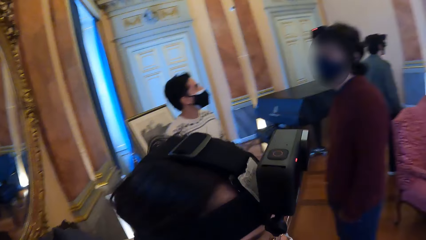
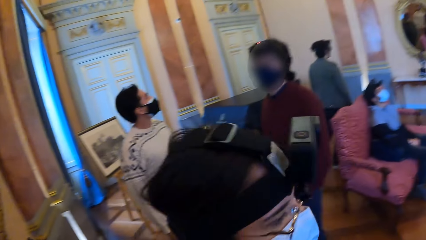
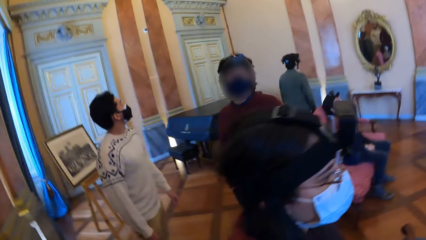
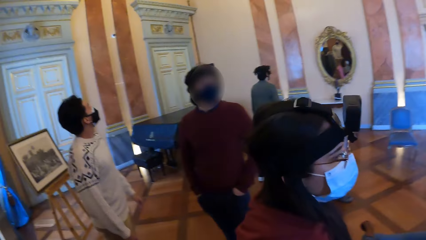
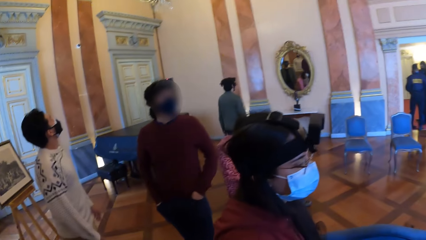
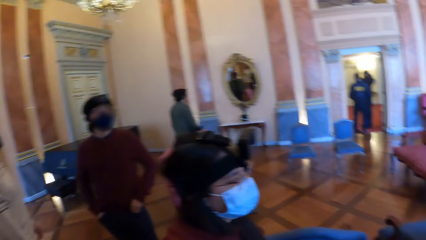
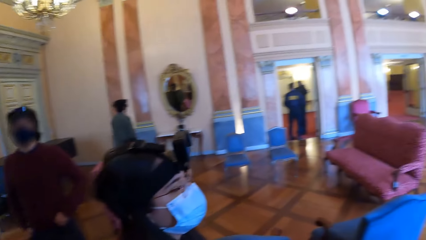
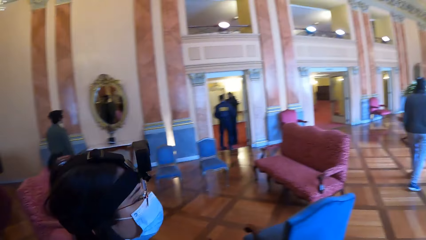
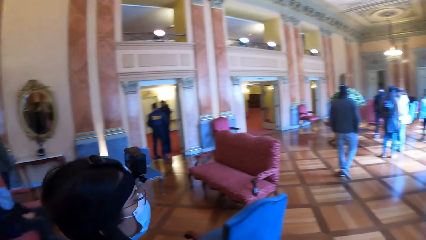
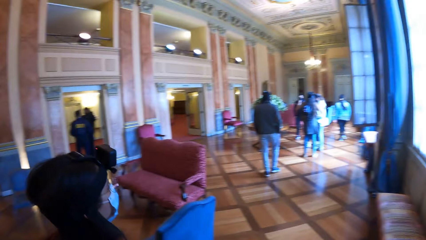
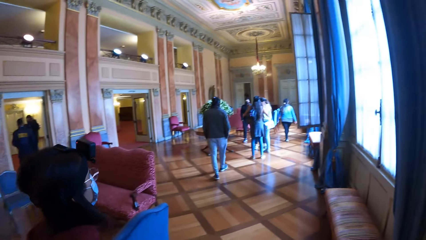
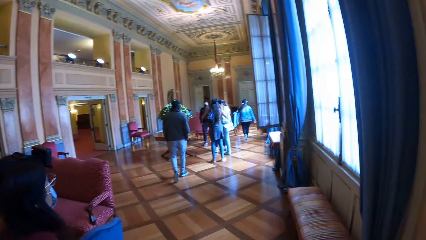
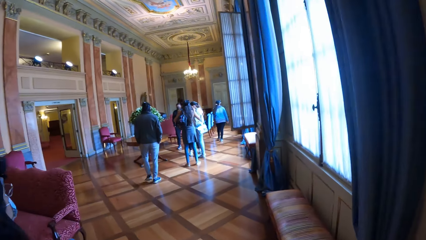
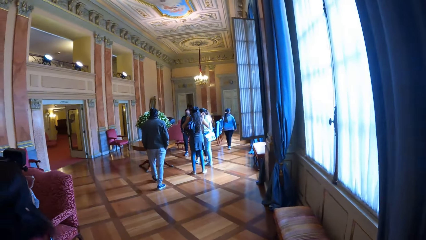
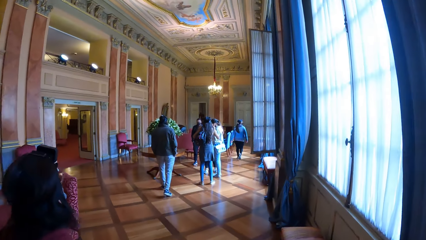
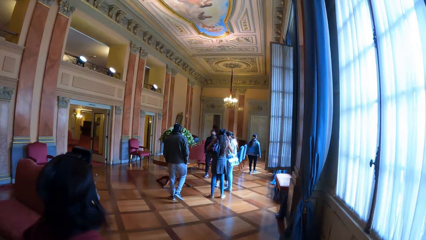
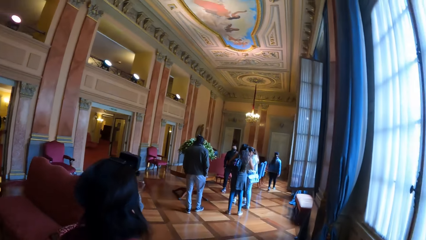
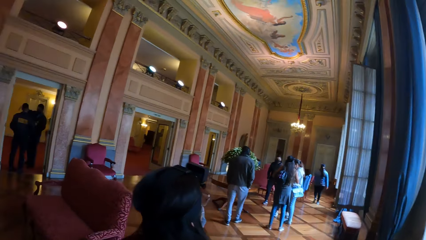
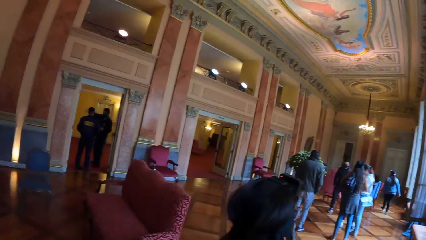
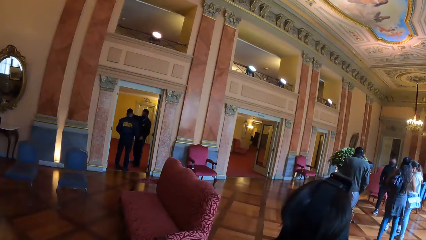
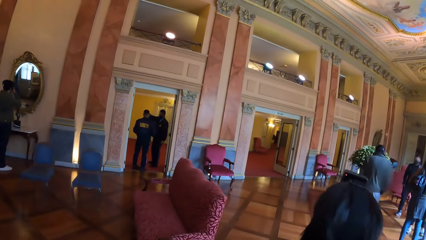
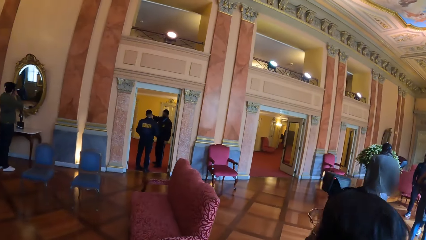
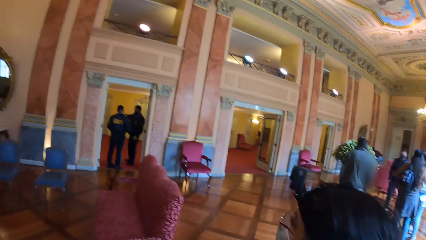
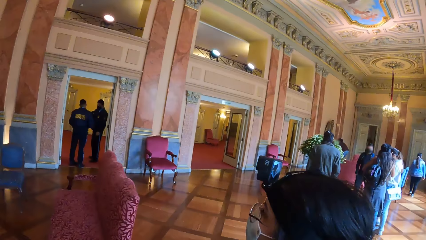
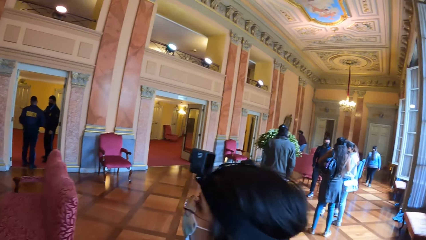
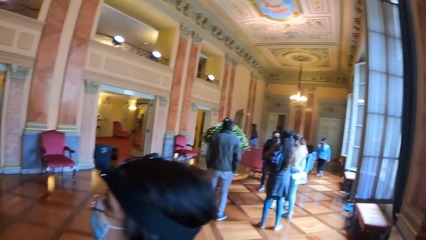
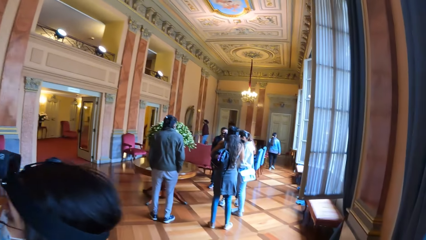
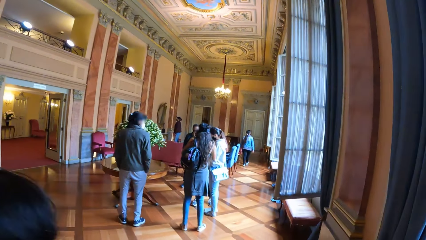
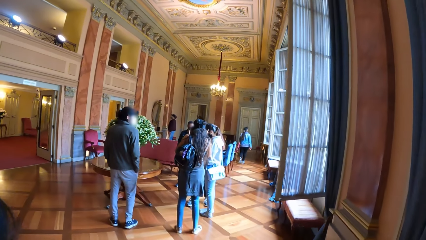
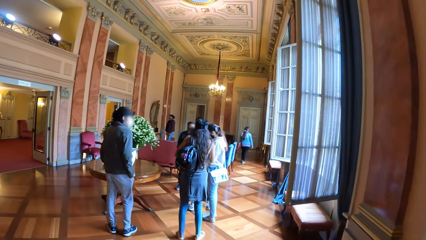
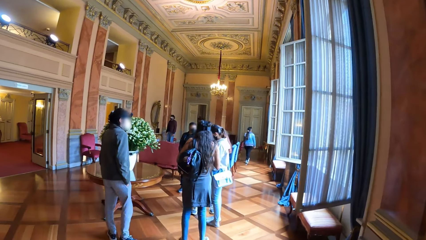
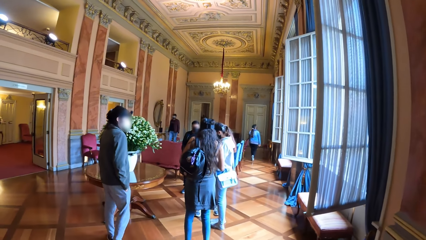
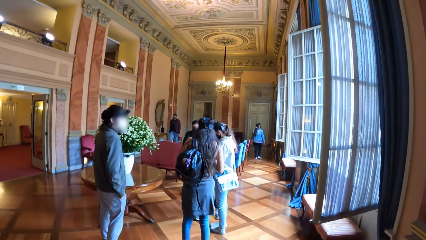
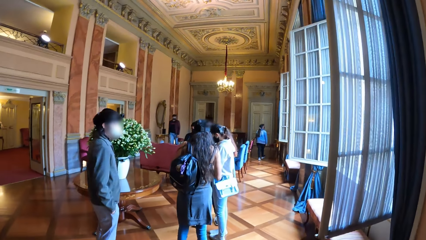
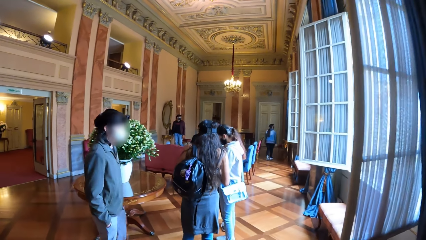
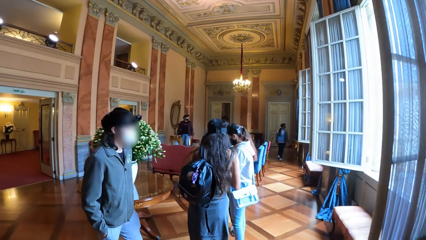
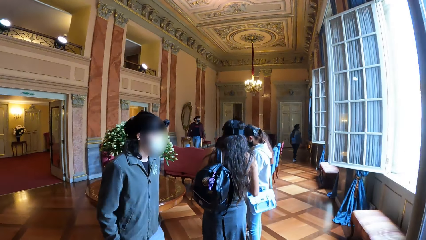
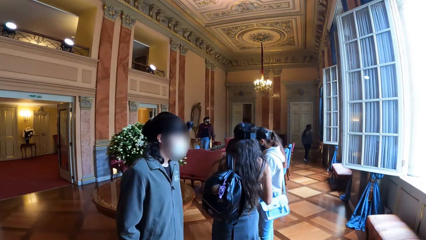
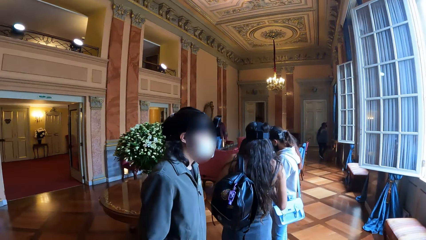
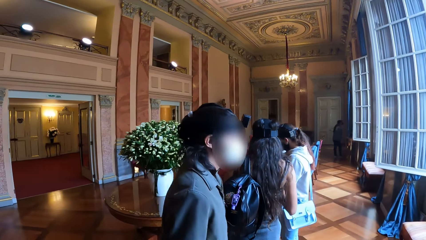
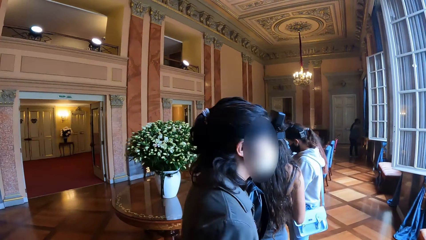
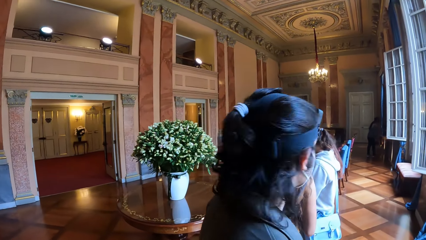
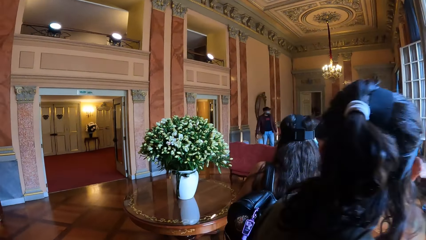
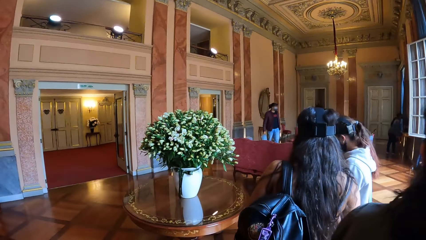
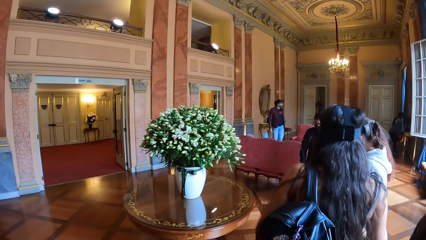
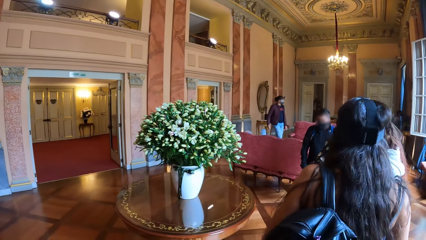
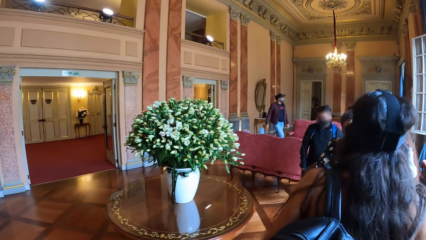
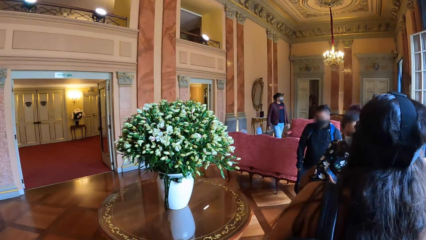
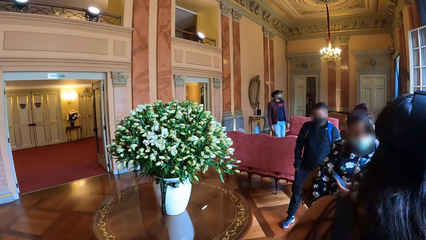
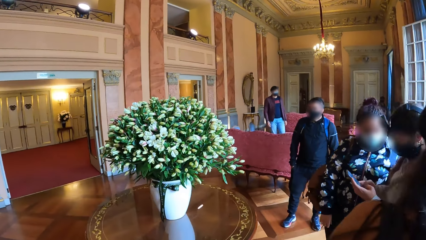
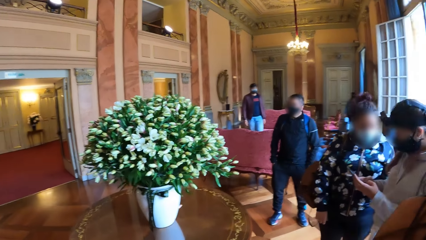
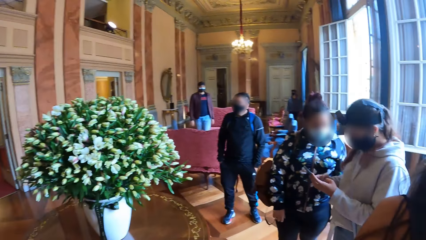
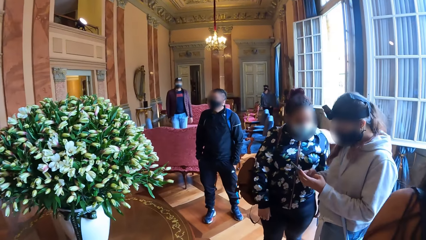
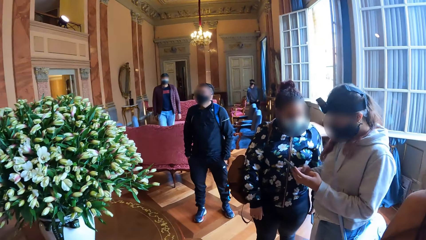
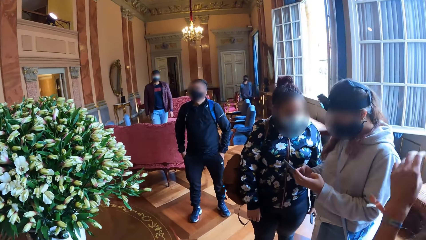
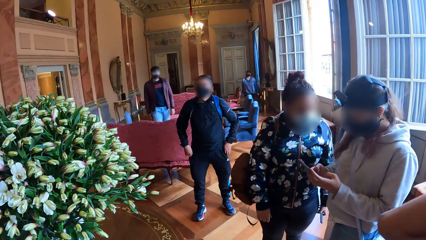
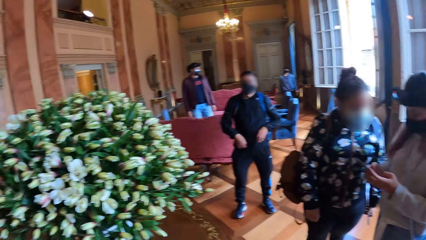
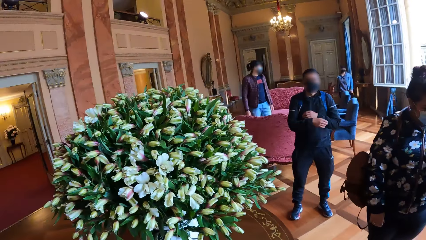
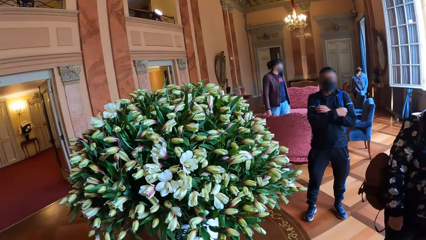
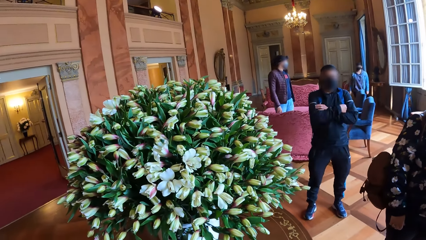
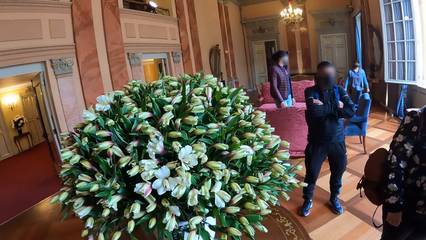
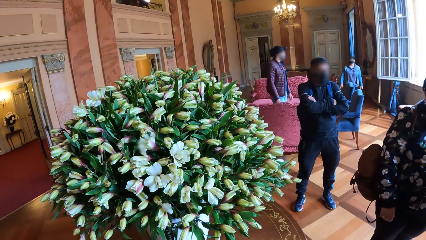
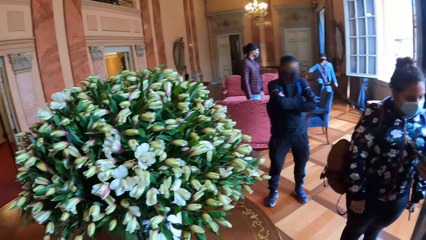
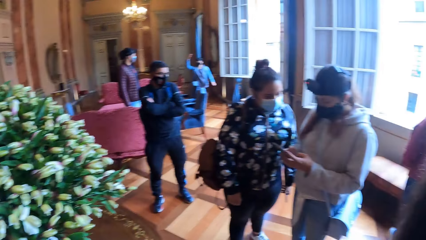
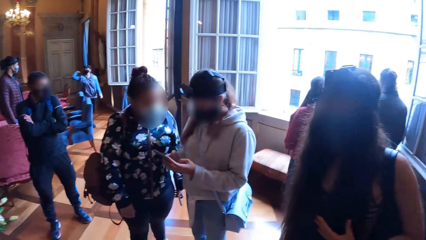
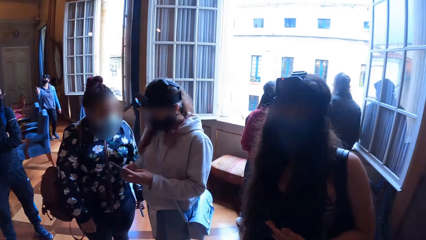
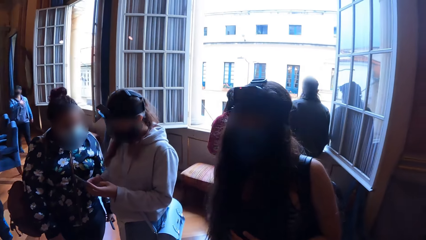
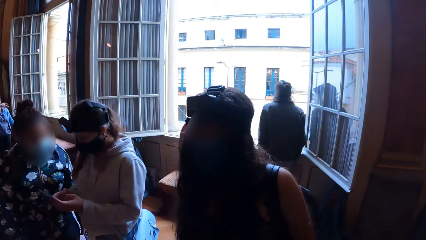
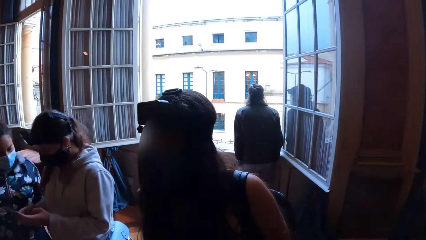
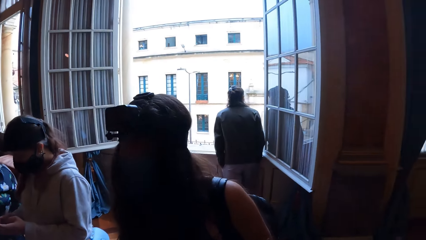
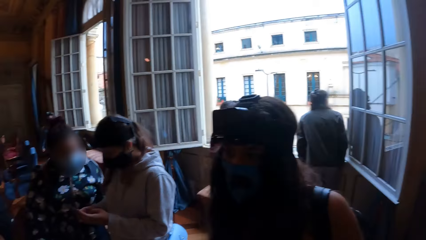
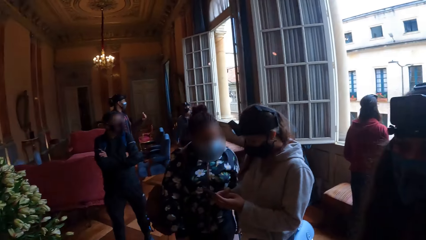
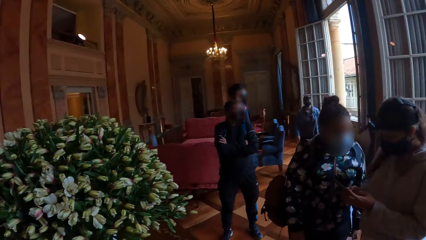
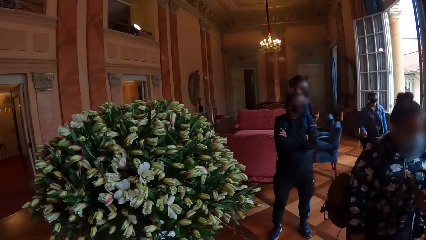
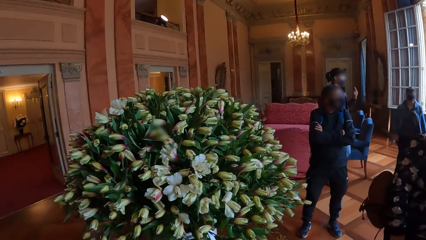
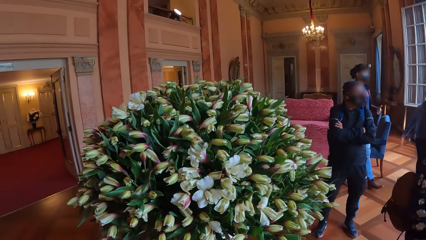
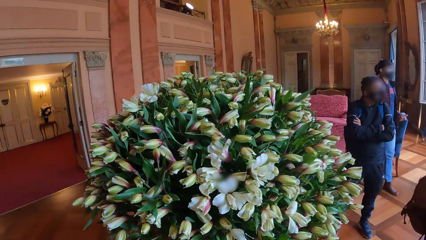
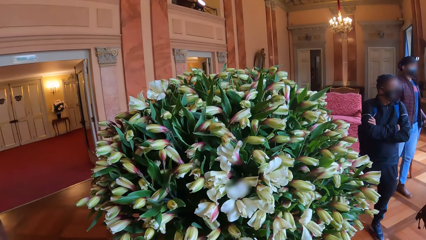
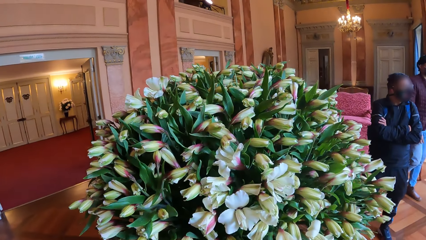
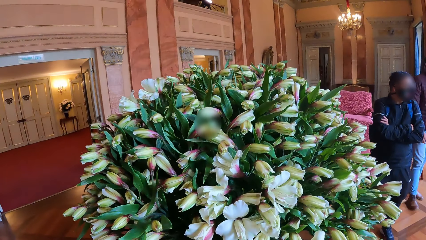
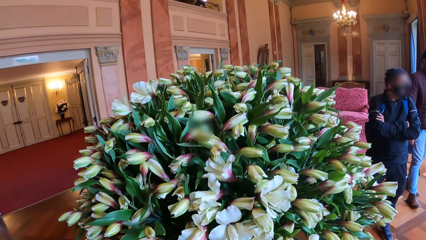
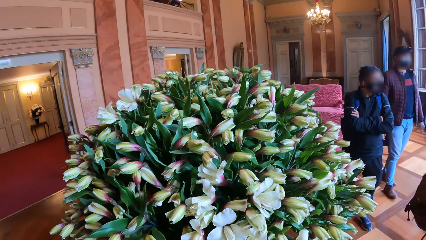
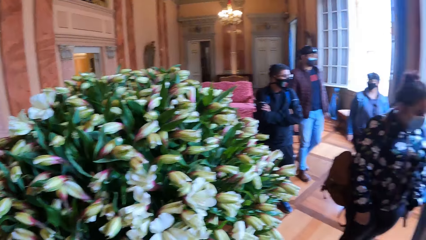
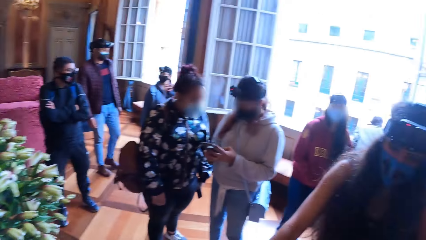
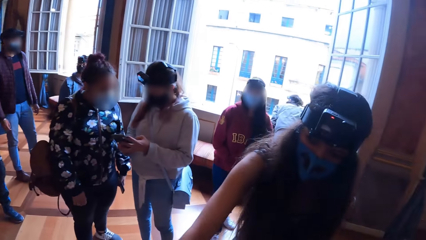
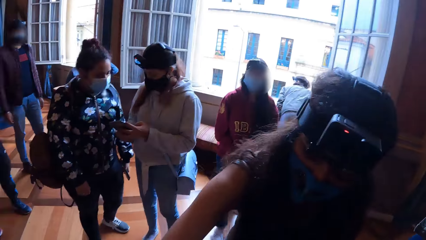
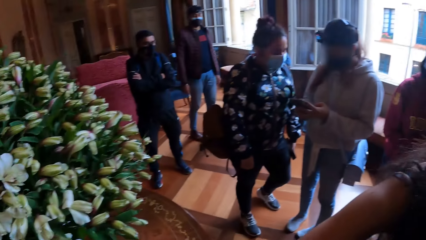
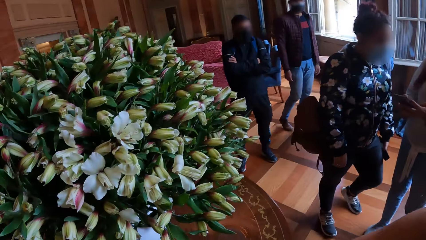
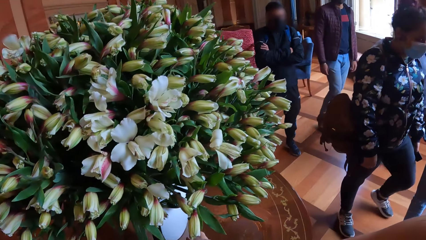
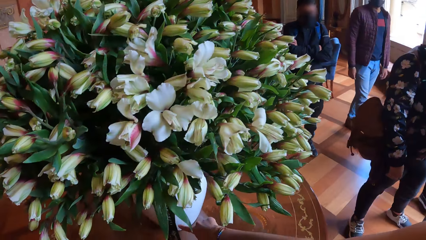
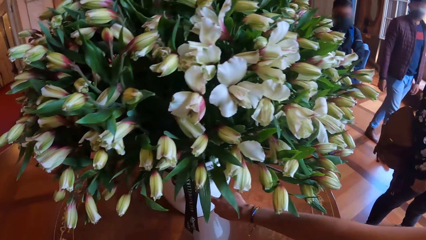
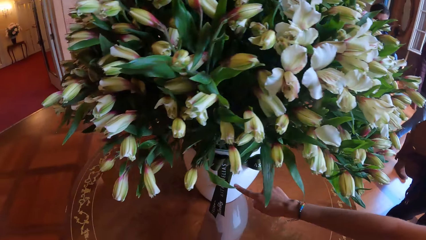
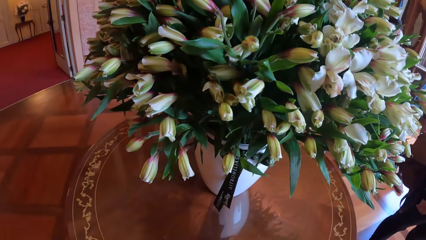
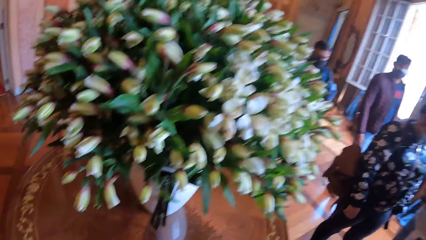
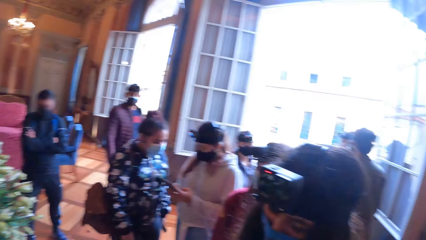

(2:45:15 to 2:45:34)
The camera wearer walks to a flower vase. A woman walks to a window. Another woman interacts with a second woman and a third woman. The camera wearer walks in a room. Another woman walks to the flower vase.
